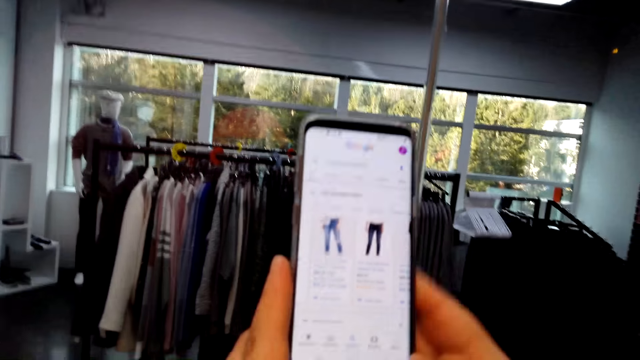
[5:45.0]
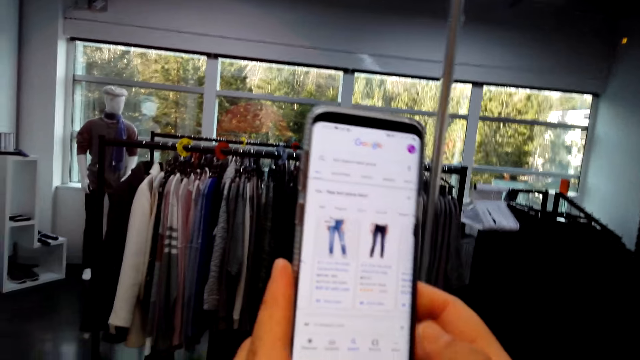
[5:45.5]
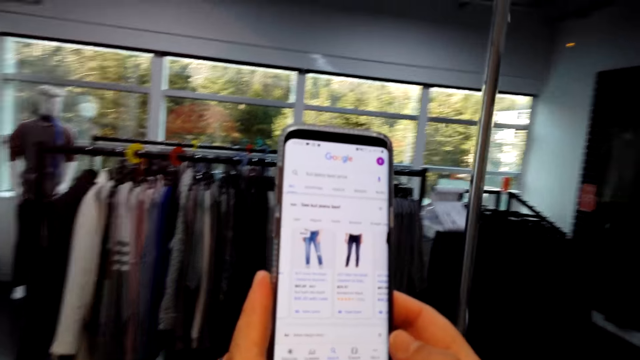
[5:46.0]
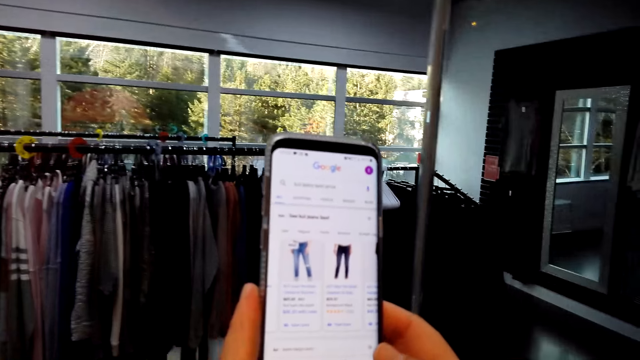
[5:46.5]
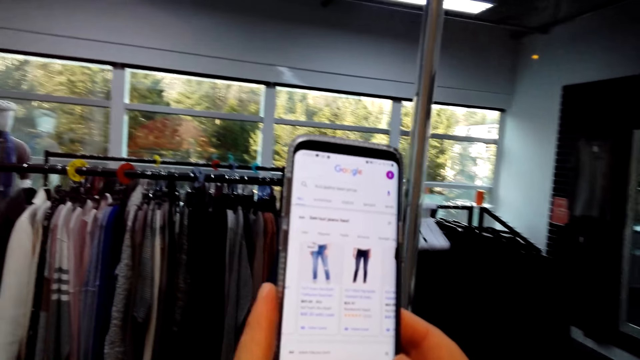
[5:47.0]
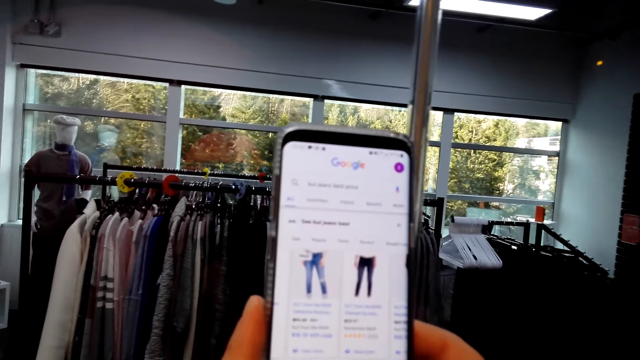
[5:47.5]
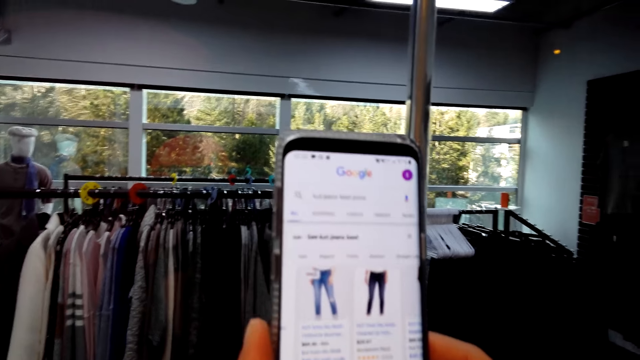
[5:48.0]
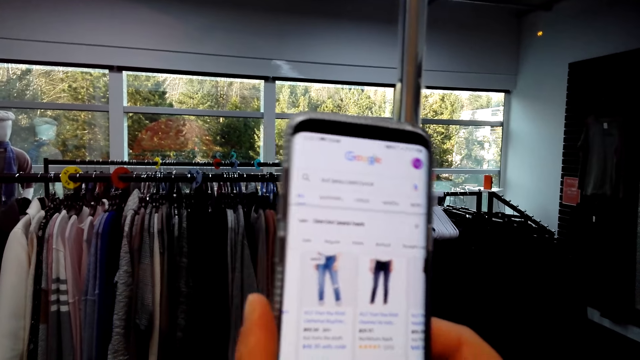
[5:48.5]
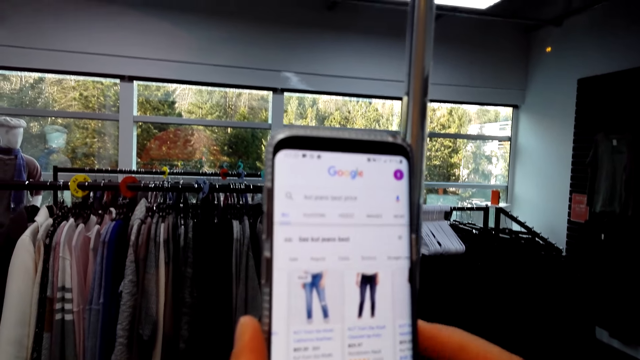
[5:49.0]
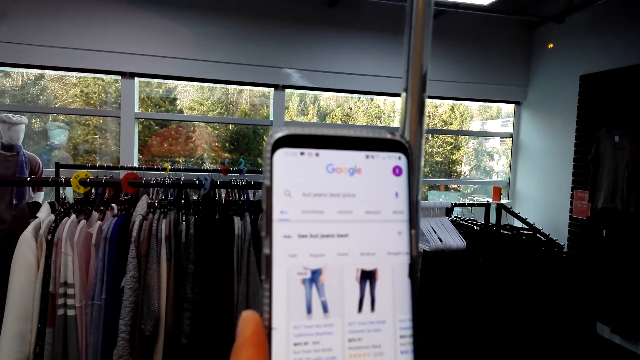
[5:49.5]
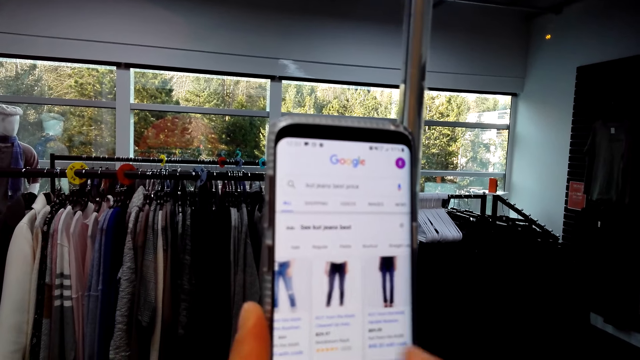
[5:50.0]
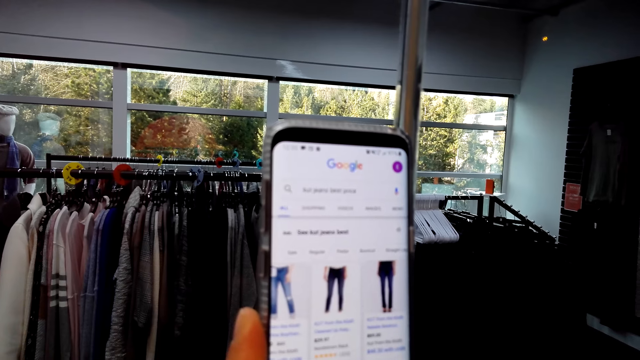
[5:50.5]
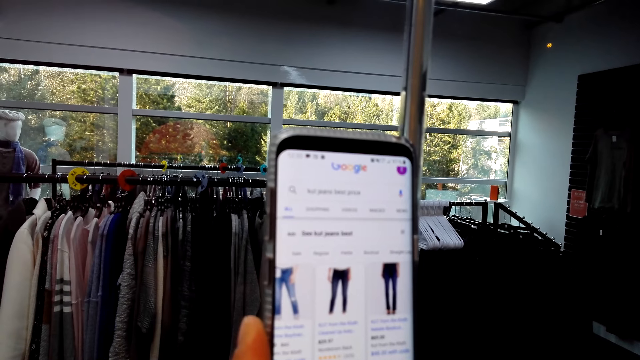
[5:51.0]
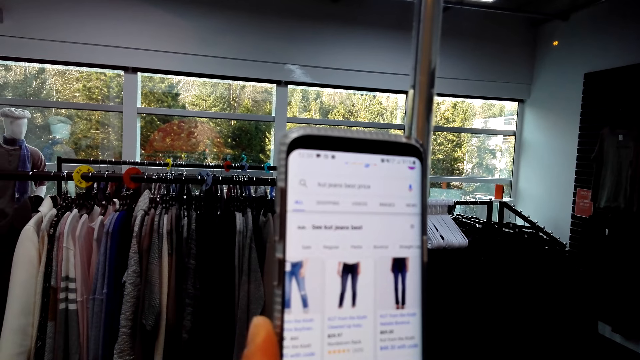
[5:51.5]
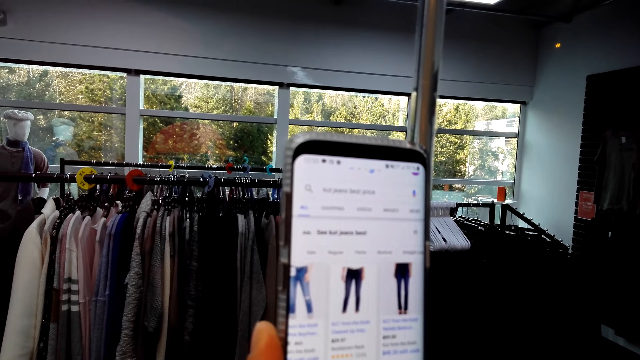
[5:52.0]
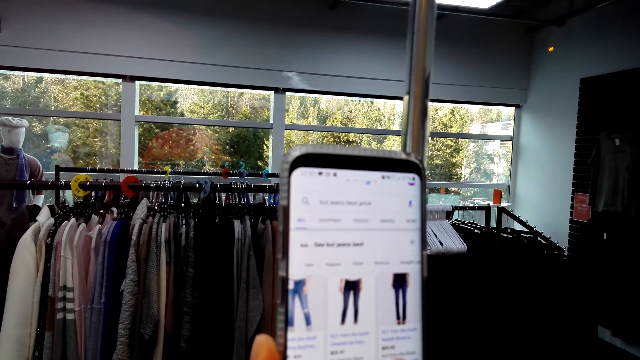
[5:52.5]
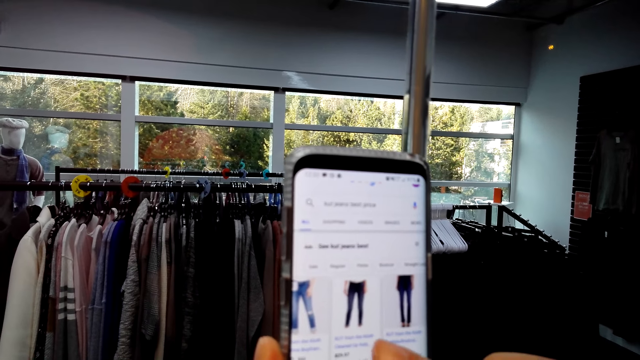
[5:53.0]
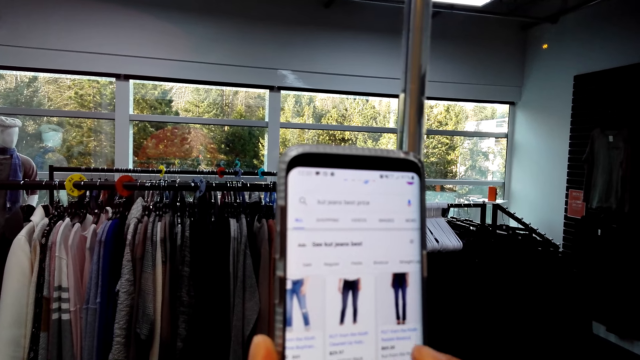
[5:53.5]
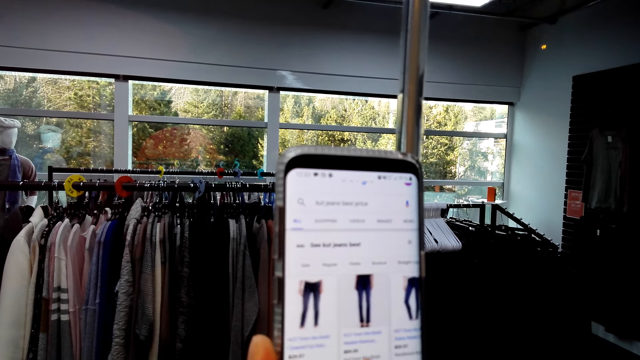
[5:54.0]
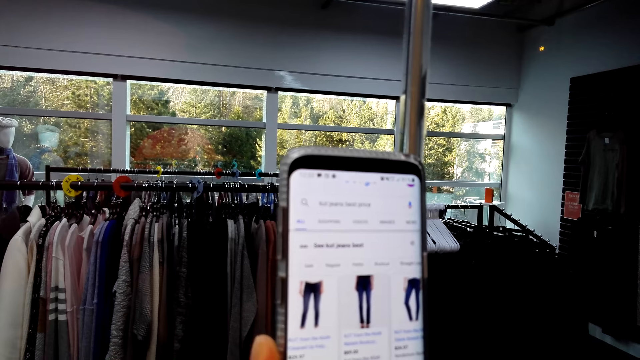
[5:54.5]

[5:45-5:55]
The camera wearer looks at the phone pictures. They operate the phone. They browse the phone.

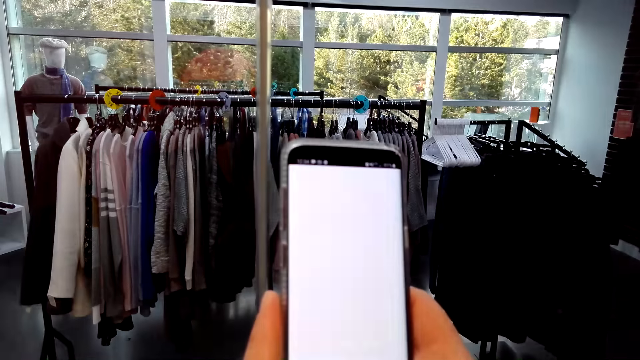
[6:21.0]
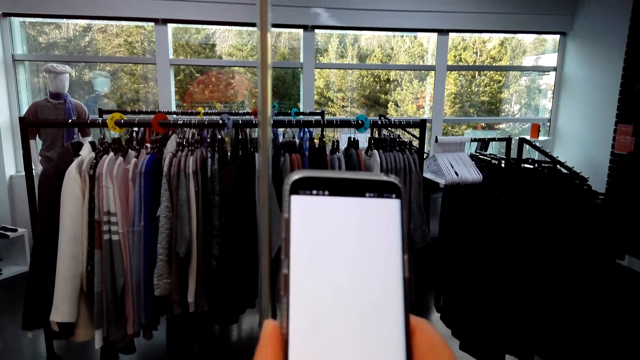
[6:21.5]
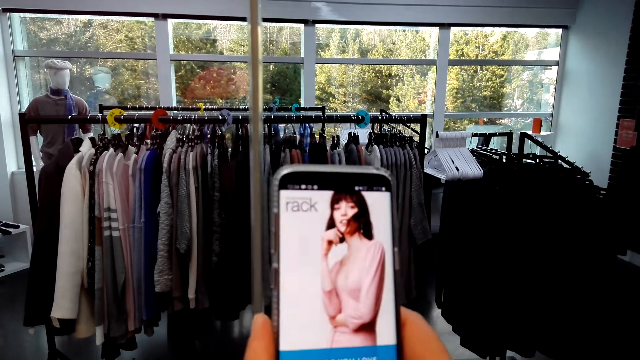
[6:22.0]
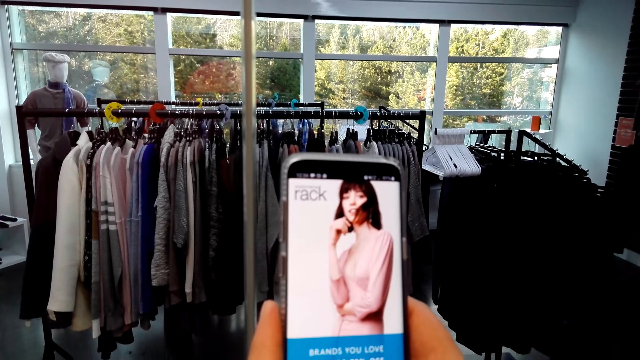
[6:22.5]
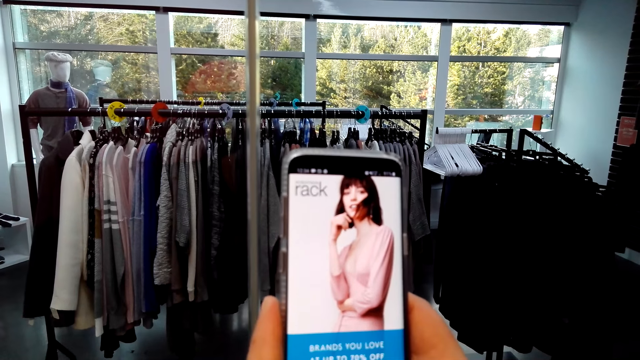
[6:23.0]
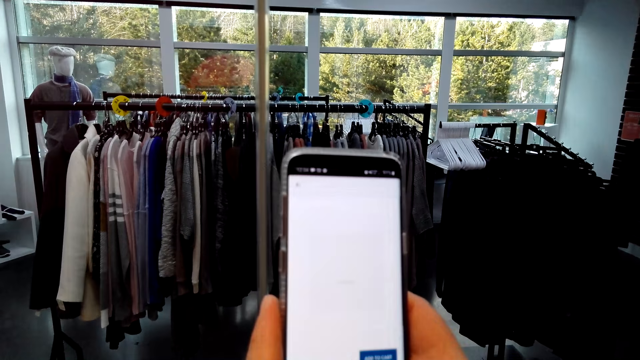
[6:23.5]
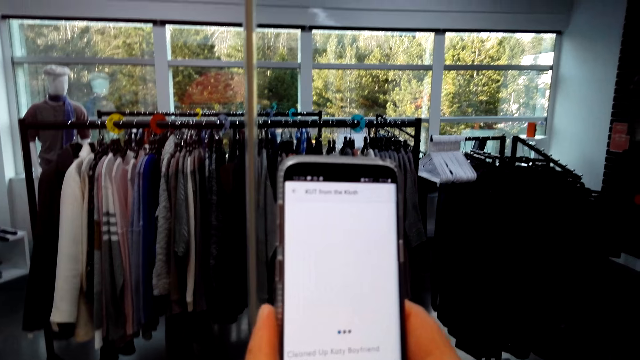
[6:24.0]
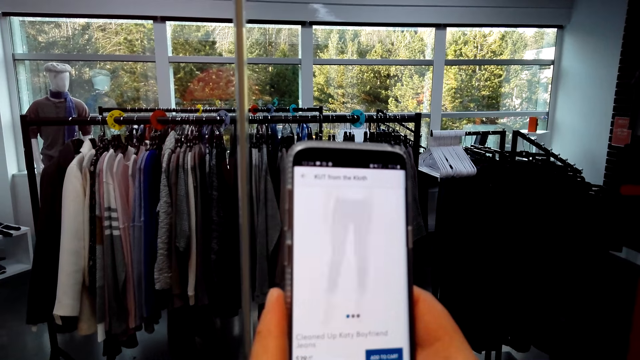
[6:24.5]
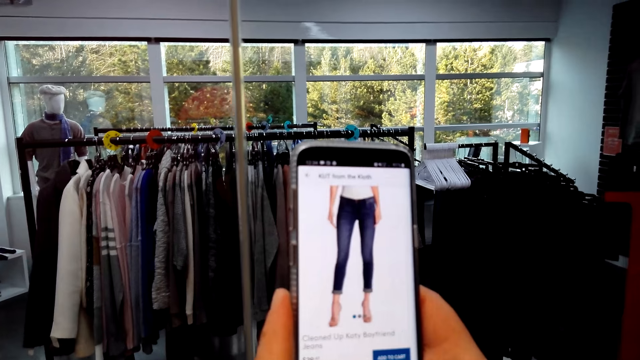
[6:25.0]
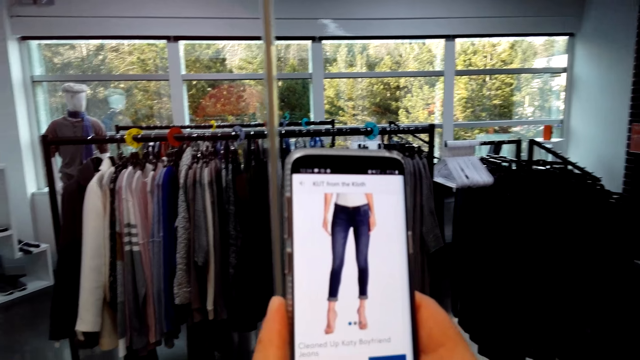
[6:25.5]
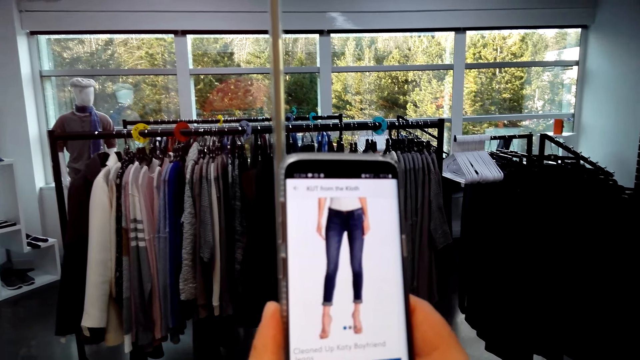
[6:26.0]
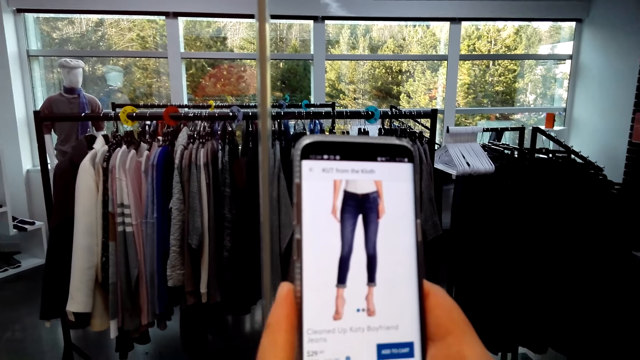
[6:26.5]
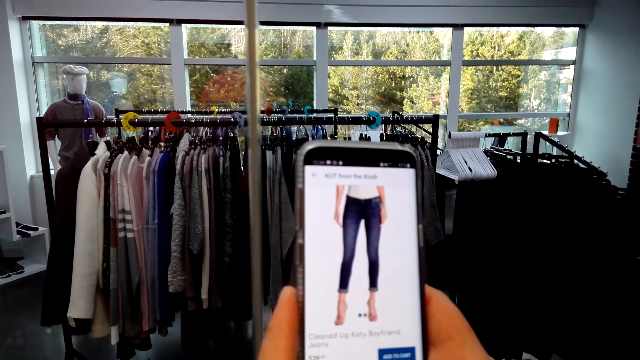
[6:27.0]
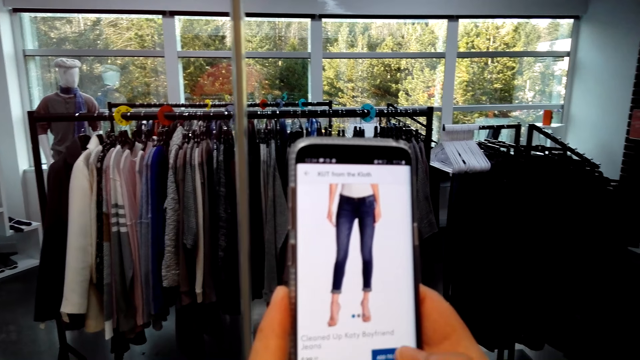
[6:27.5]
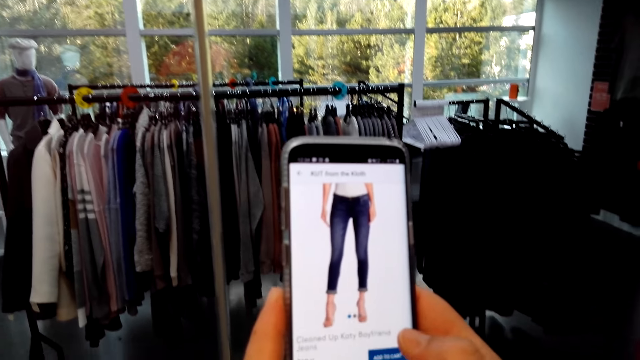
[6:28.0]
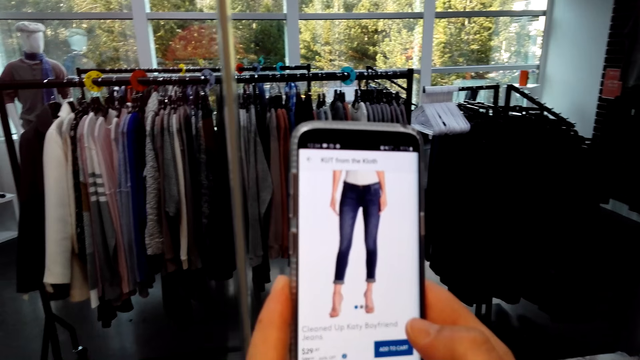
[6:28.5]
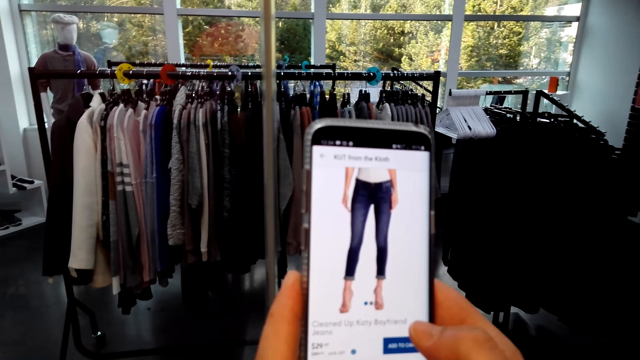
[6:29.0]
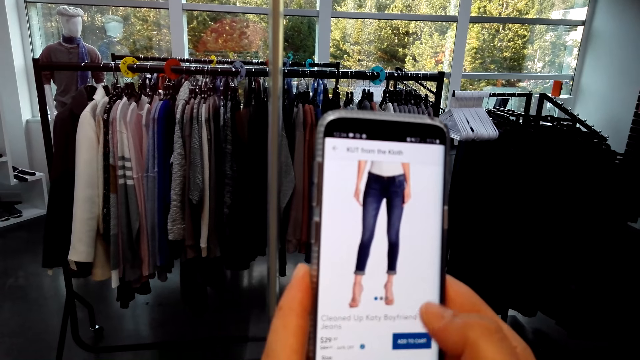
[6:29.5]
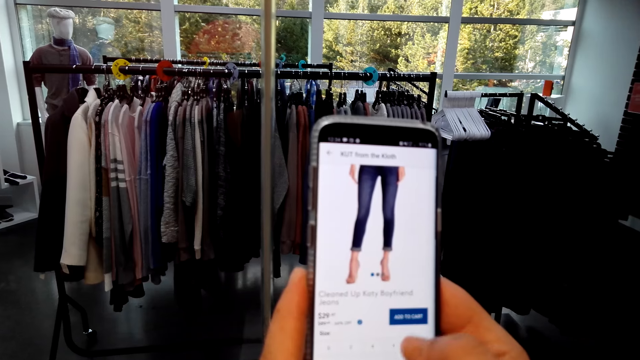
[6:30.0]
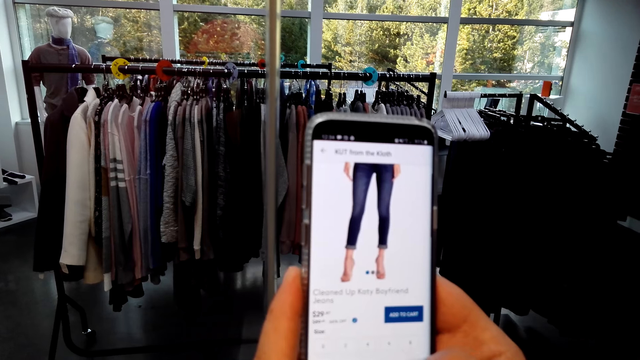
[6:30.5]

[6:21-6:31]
The camera wearer looks at the phone pictures. They browse the phone.
